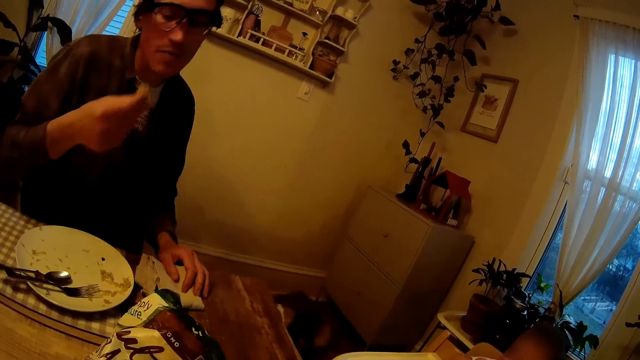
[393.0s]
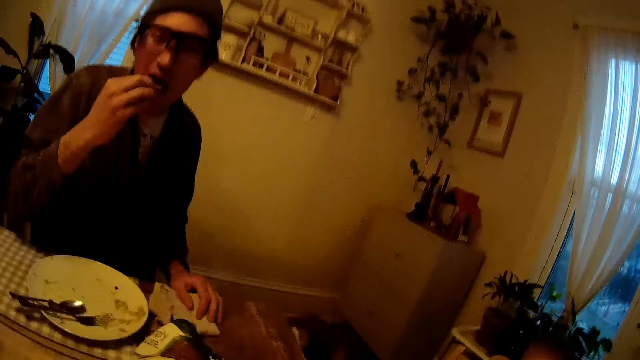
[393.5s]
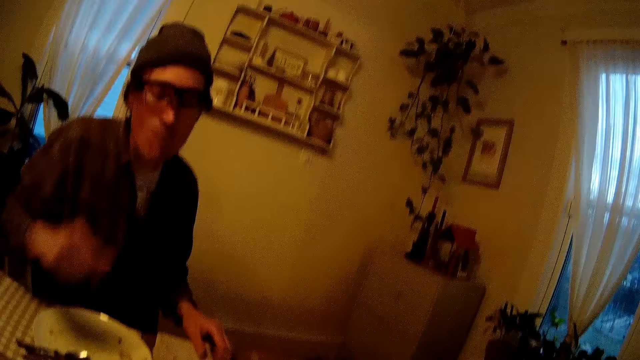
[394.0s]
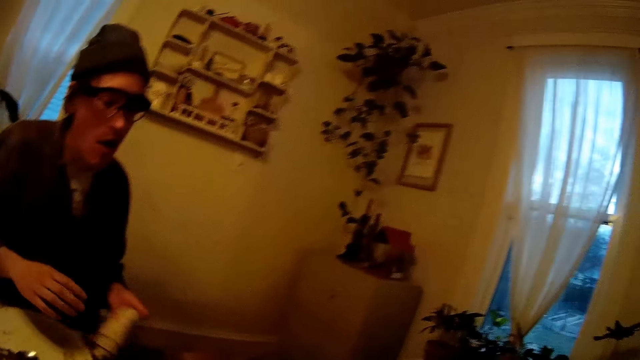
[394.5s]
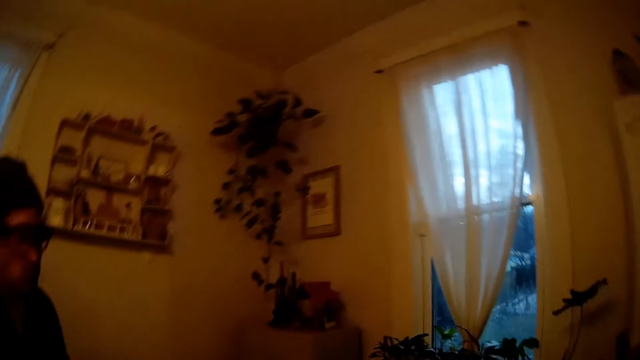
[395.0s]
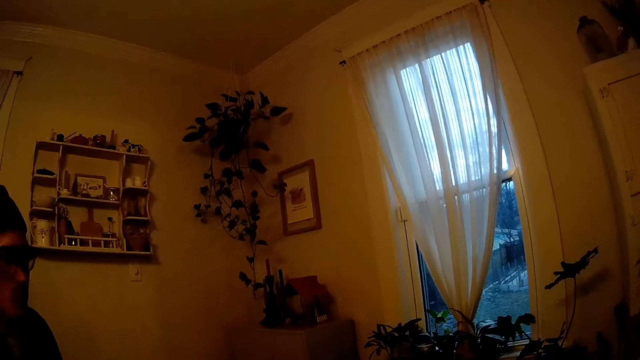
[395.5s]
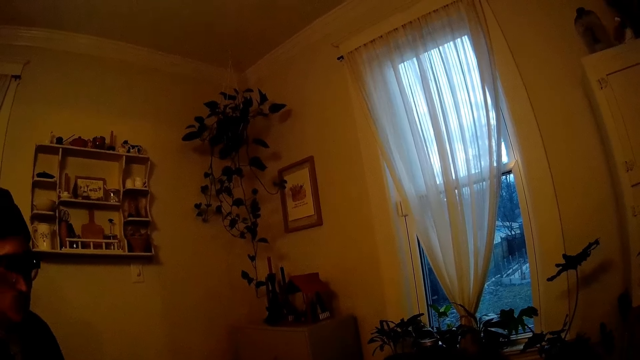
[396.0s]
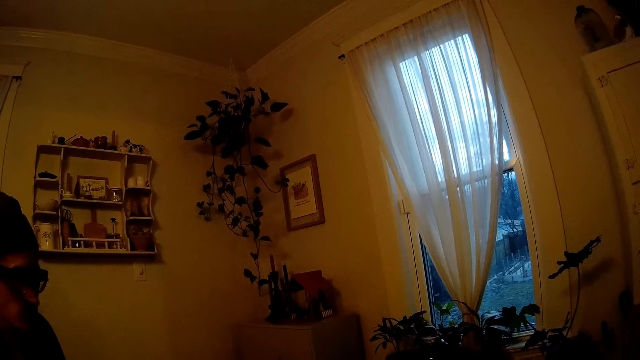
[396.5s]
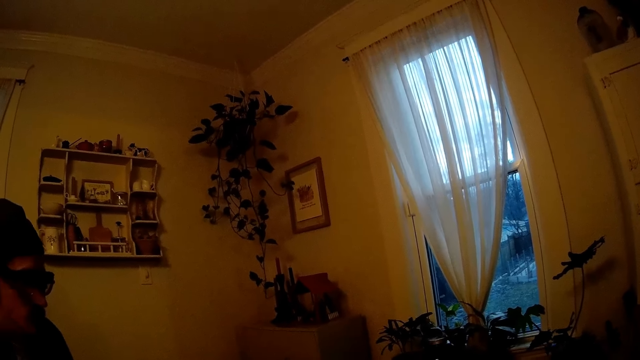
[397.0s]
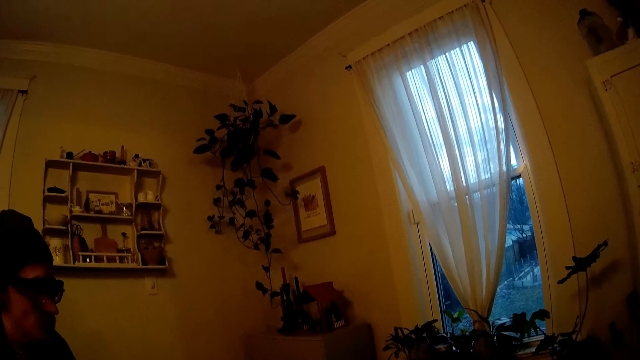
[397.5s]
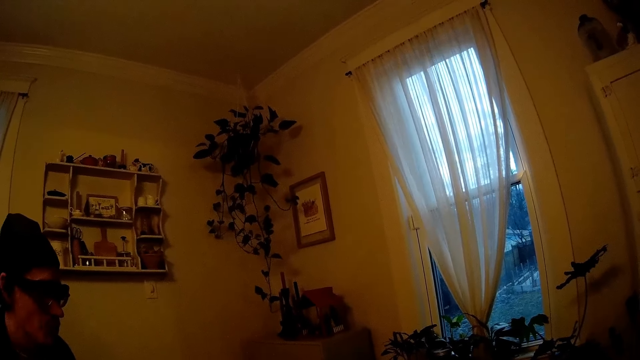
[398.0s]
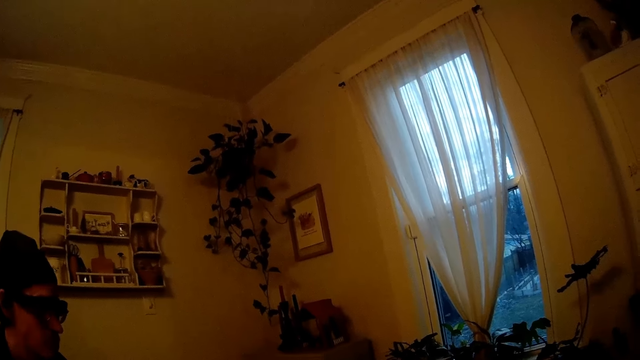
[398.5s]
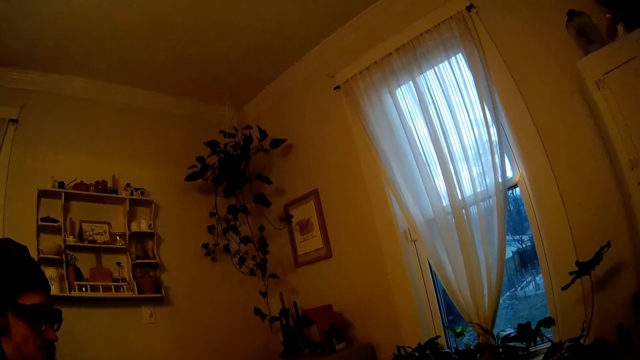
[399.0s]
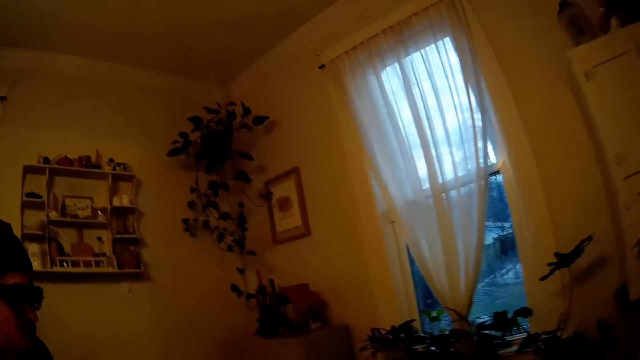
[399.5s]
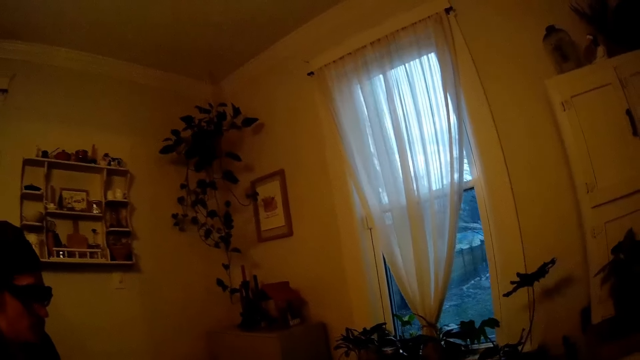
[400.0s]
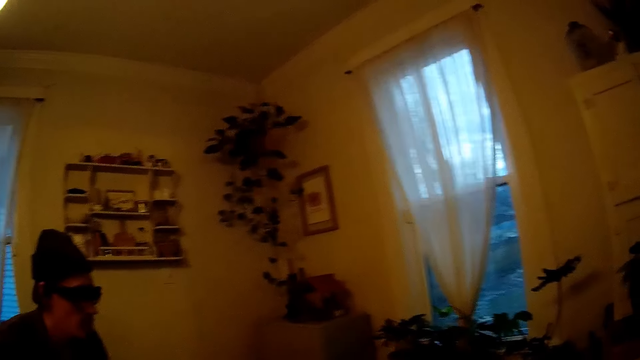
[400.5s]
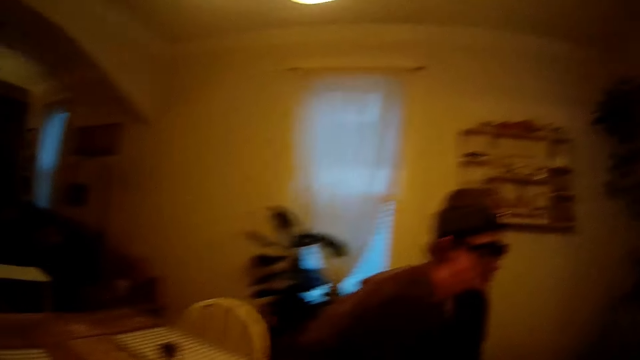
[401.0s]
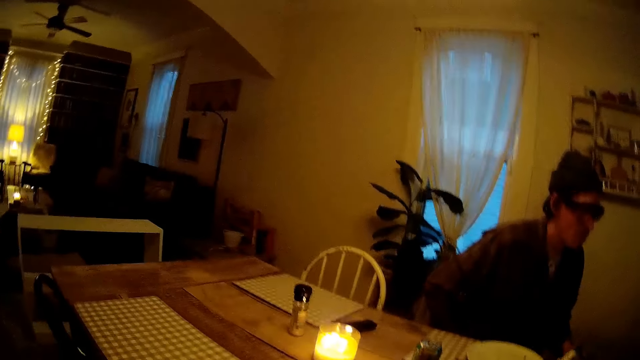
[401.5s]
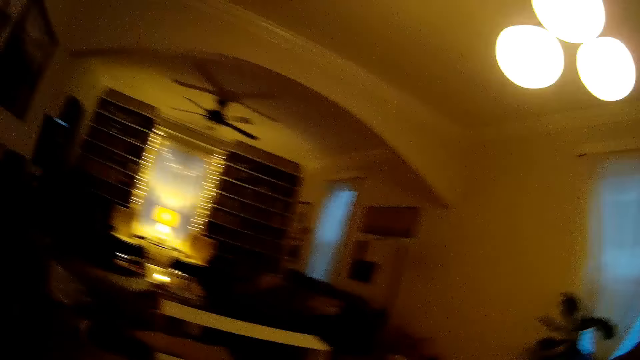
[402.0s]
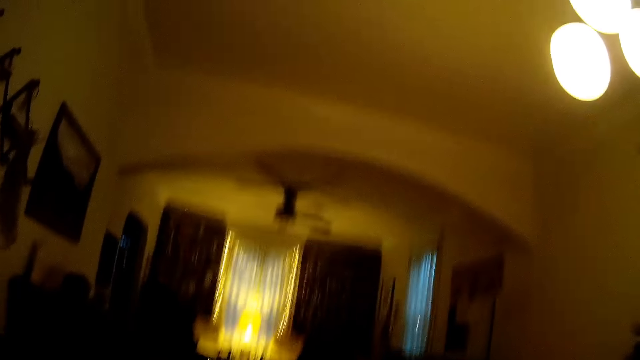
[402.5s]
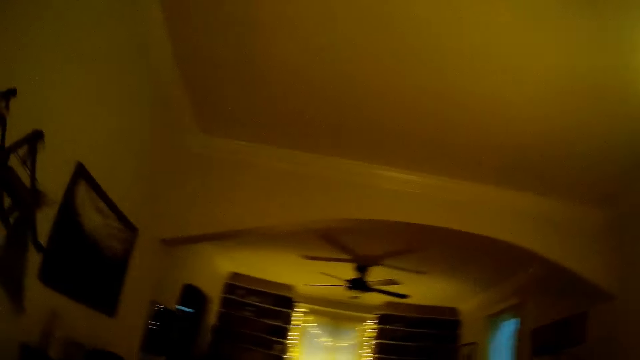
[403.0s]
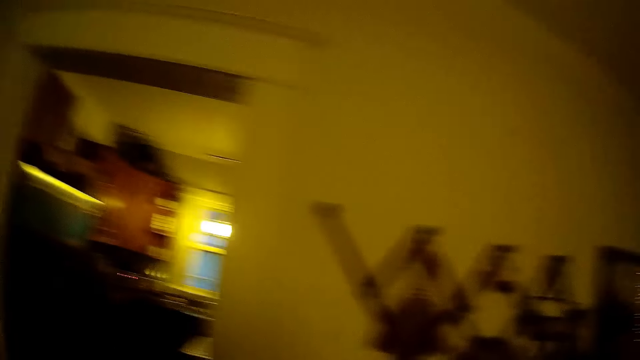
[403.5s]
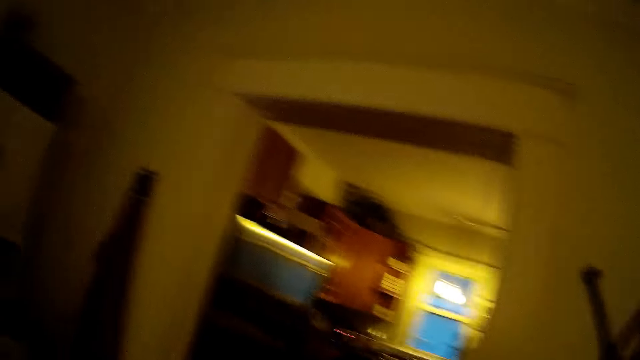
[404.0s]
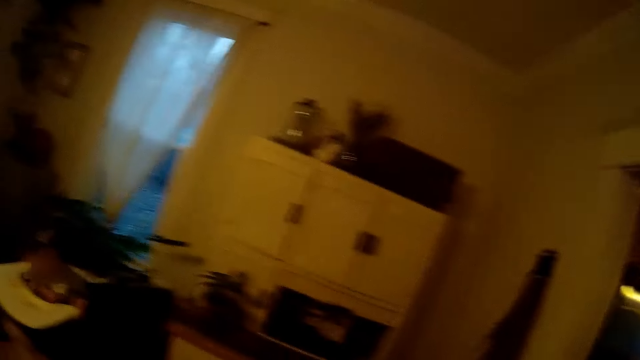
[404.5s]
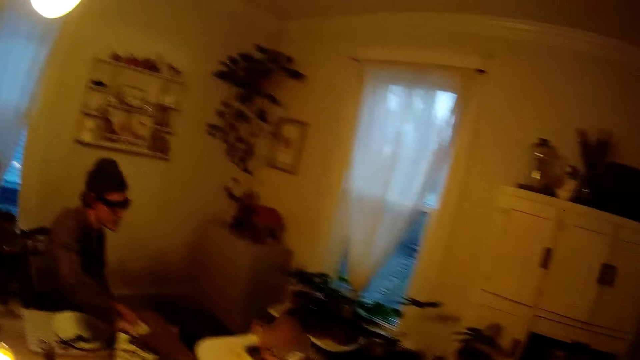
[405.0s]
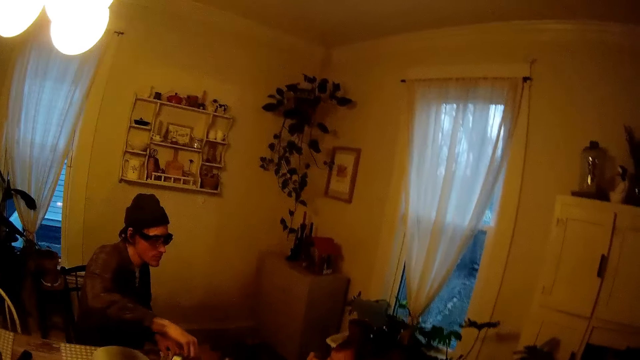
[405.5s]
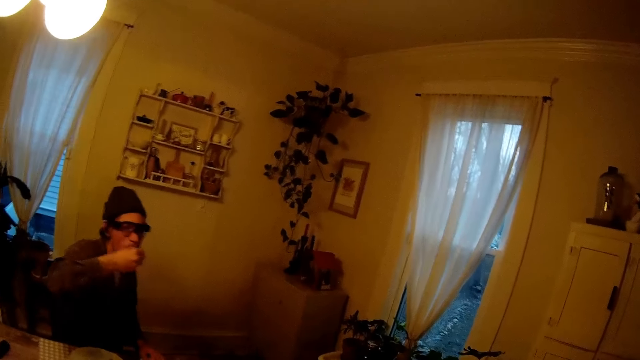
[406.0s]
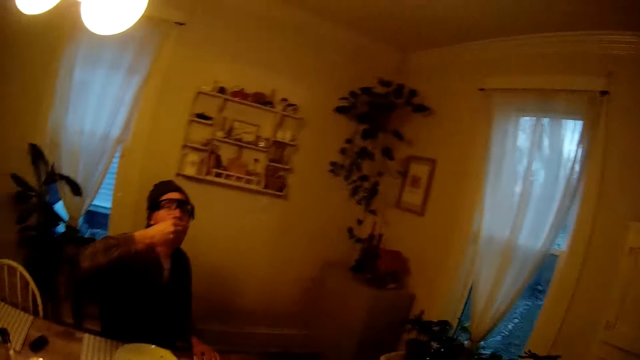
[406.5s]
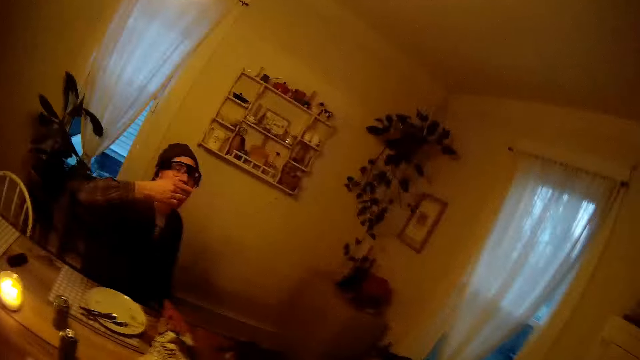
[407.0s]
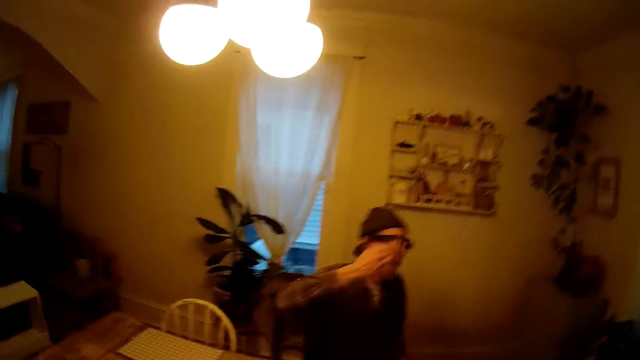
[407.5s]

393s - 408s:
A man eats the crisps. The camera wearer interacts with the man. They stand and look around. The man takes chips from a pack on the table with his right hand and puts the chips in his mouth with his right hand.

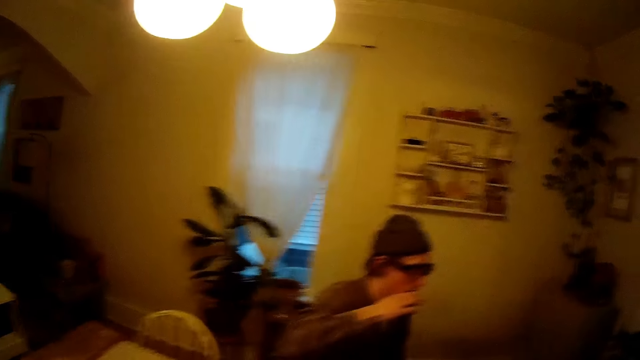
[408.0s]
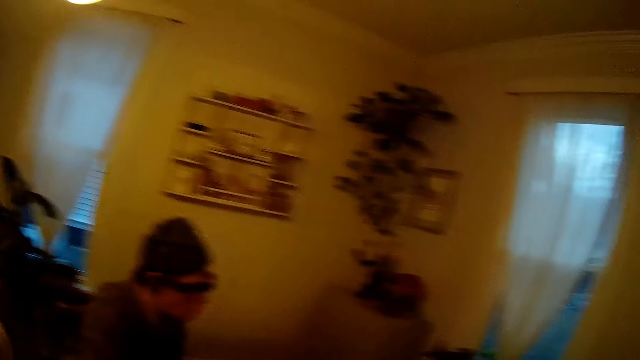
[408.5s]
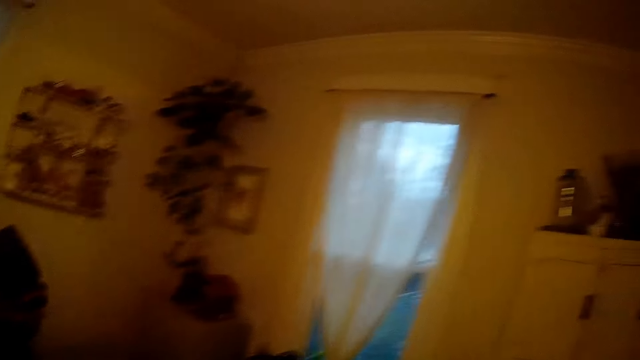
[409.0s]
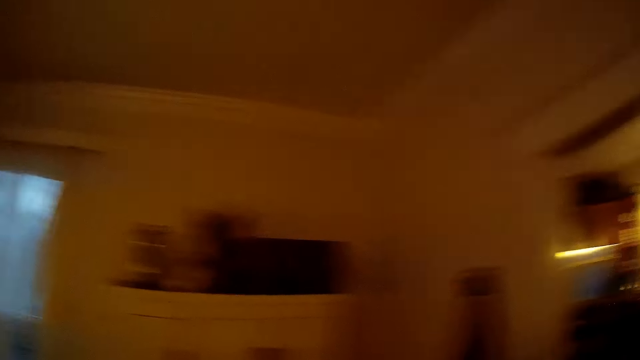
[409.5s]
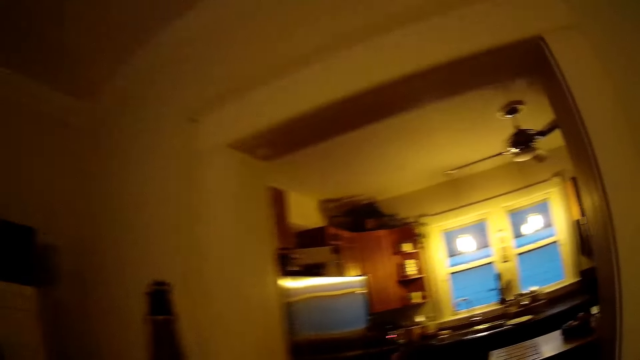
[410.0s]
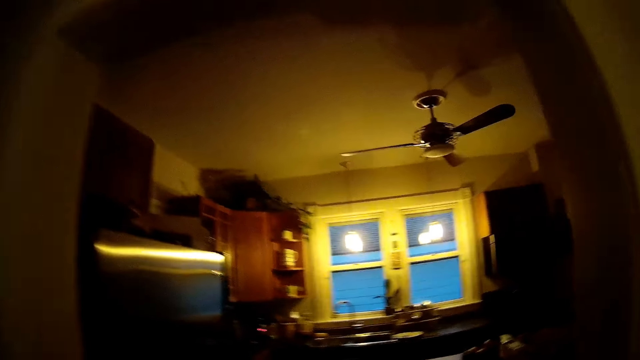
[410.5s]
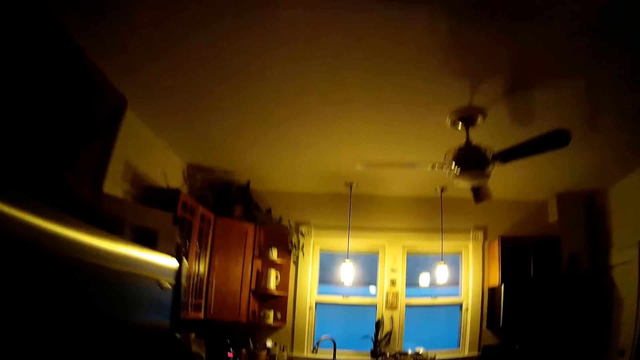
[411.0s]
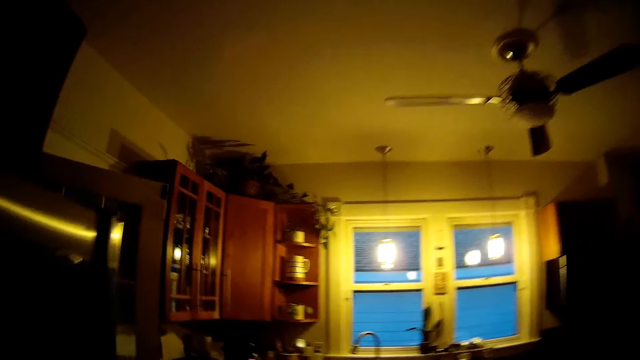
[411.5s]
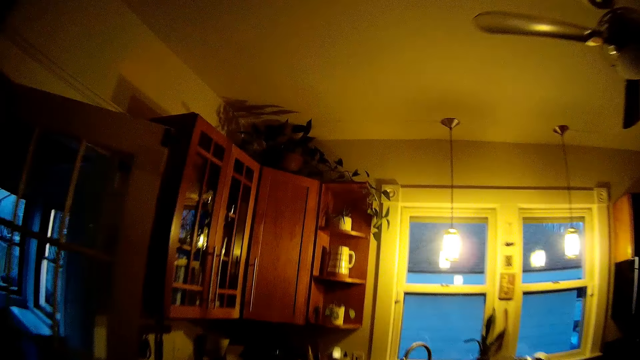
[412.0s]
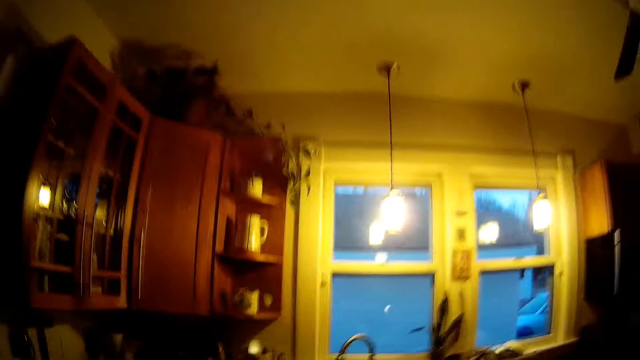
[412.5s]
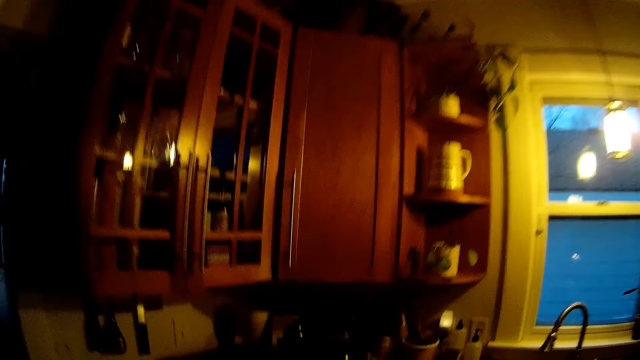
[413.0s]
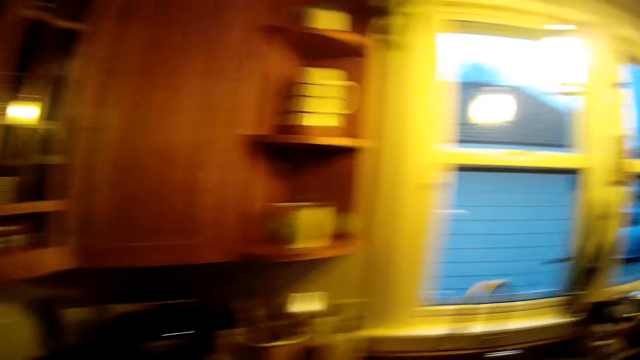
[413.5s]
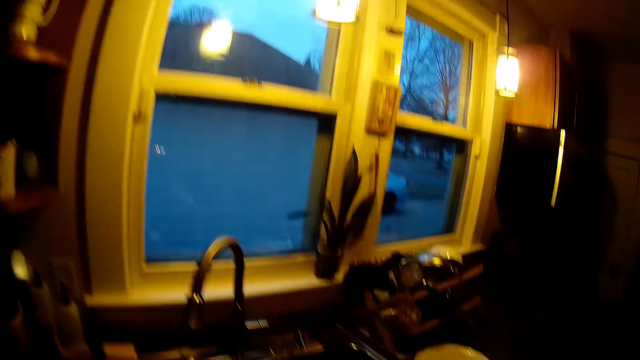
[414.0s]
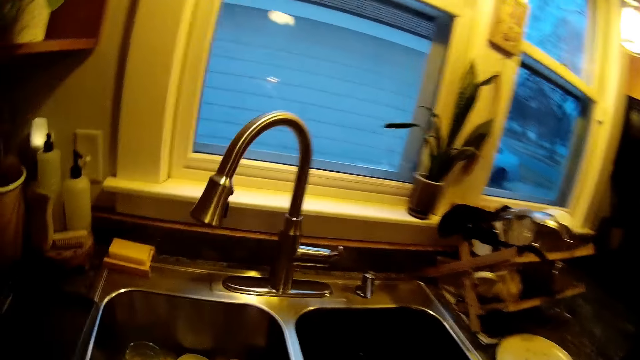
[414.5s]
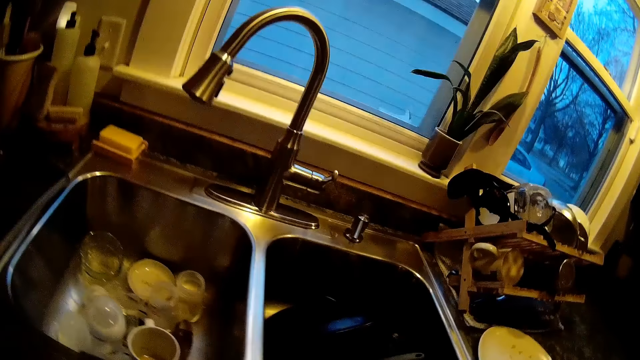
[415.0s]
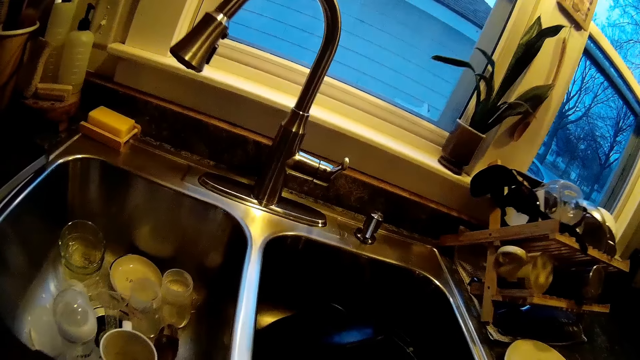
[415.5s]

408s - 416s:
The camera wearer walks to the kitchen from the dining room.
